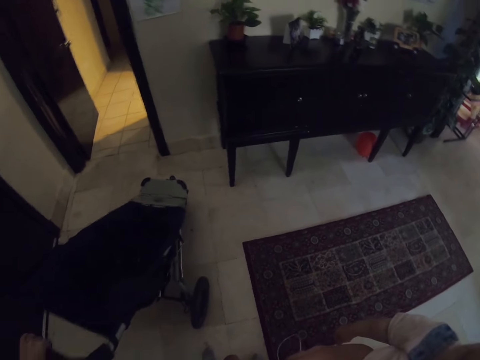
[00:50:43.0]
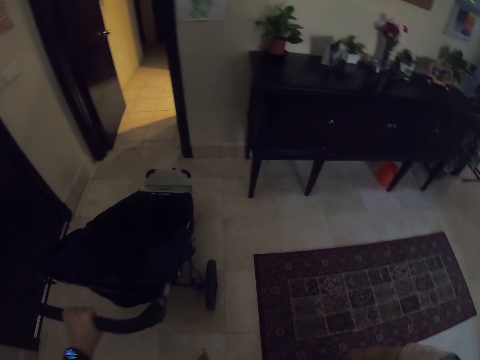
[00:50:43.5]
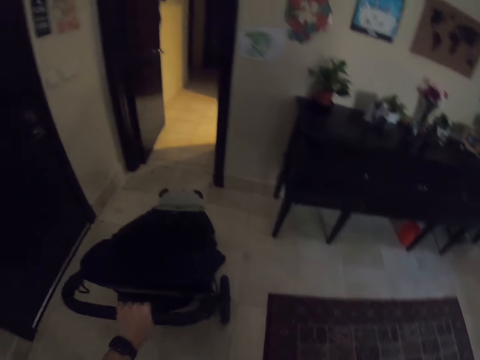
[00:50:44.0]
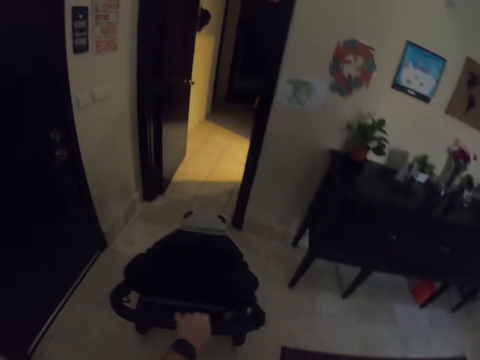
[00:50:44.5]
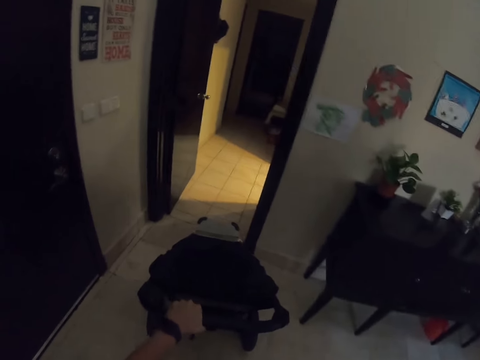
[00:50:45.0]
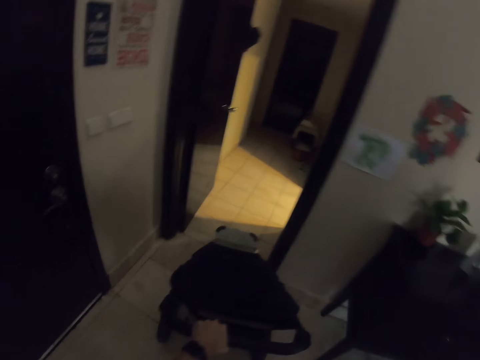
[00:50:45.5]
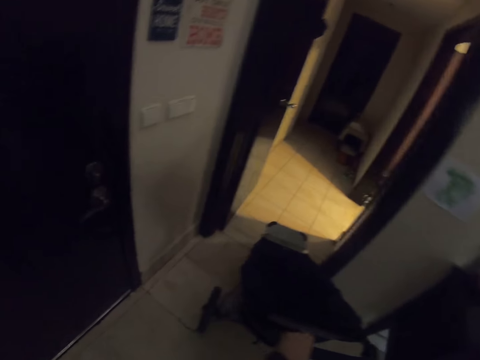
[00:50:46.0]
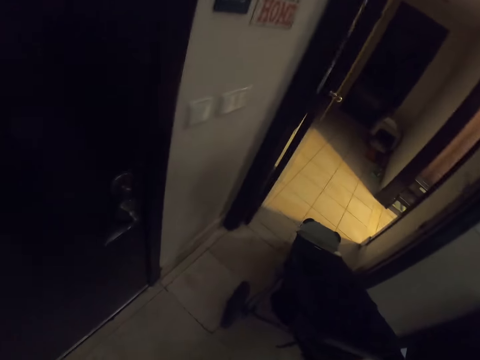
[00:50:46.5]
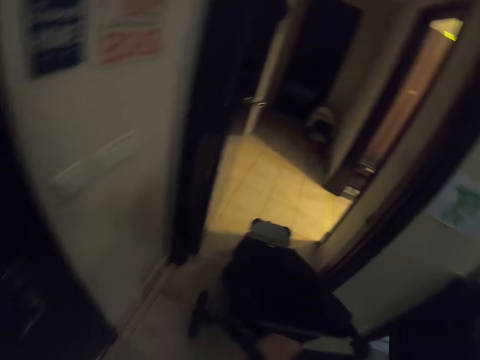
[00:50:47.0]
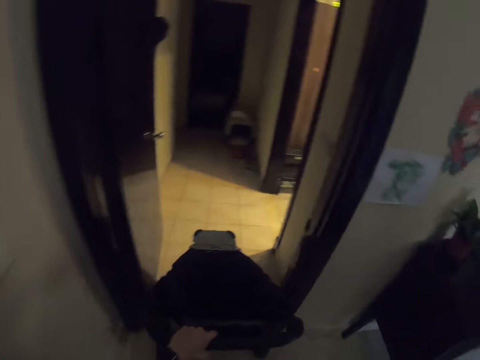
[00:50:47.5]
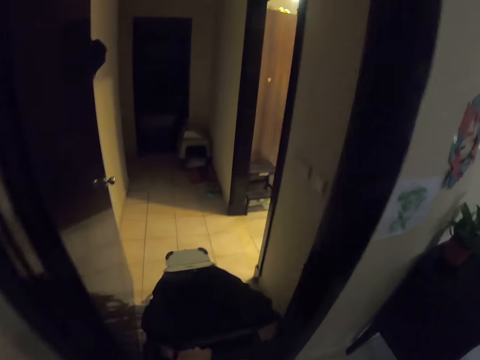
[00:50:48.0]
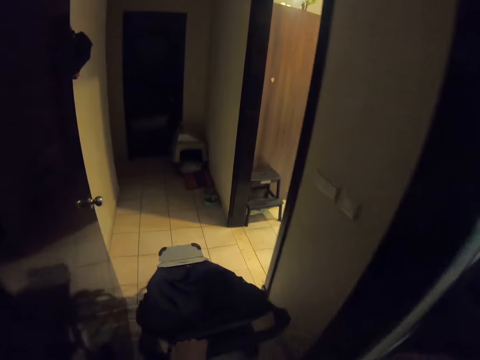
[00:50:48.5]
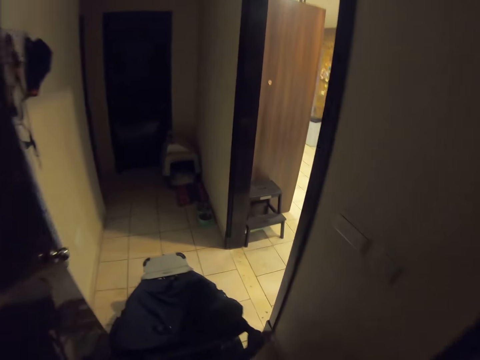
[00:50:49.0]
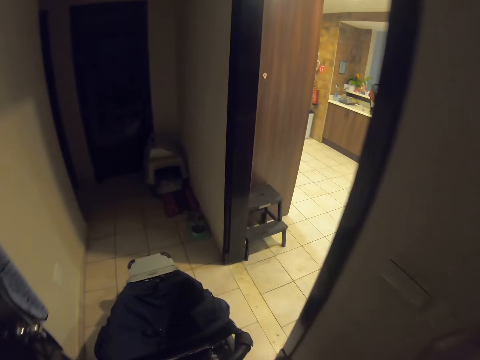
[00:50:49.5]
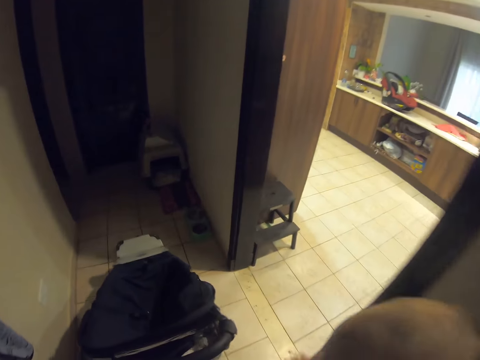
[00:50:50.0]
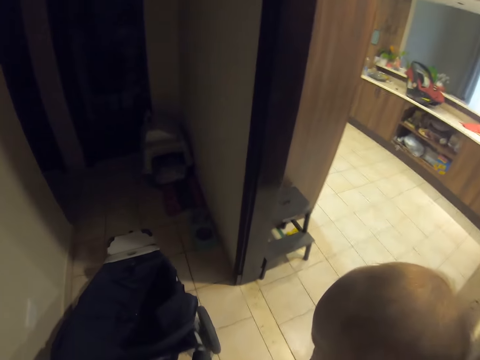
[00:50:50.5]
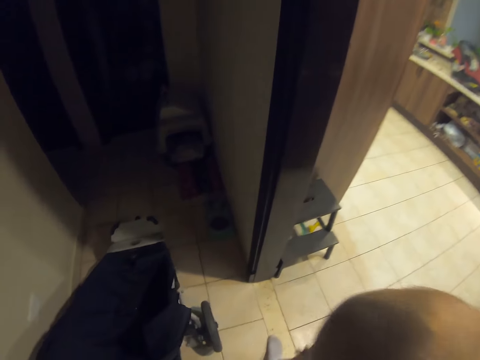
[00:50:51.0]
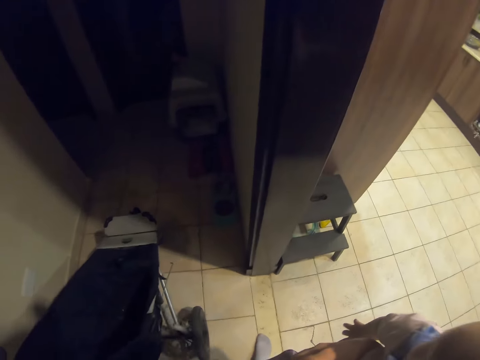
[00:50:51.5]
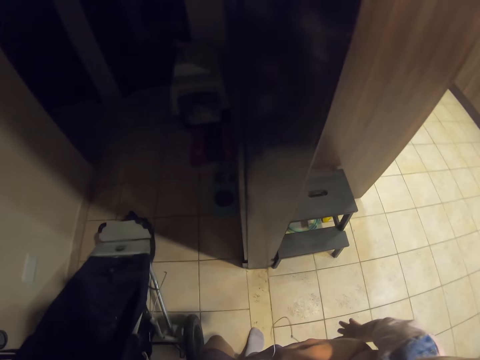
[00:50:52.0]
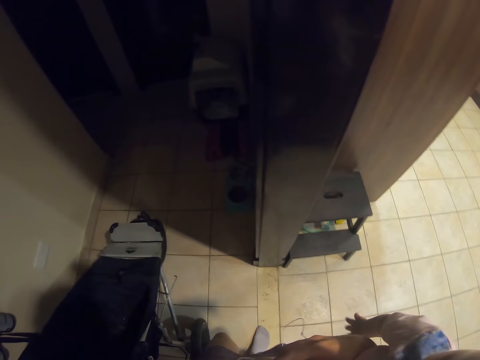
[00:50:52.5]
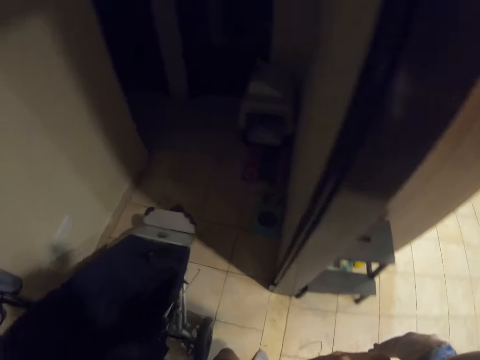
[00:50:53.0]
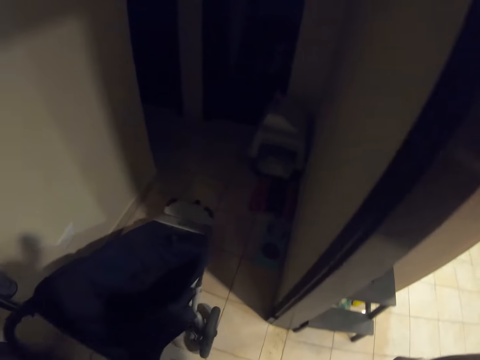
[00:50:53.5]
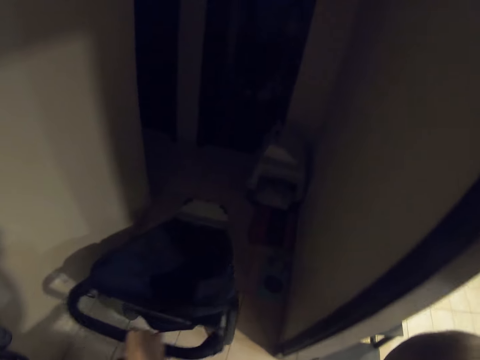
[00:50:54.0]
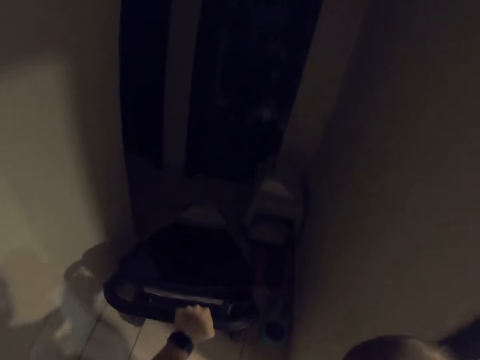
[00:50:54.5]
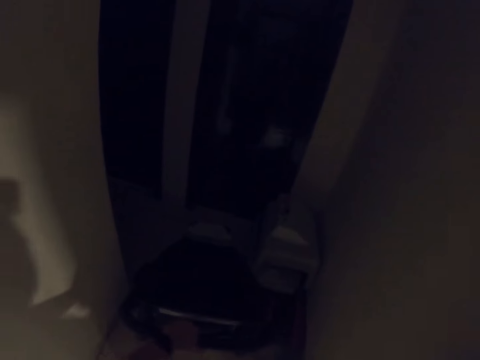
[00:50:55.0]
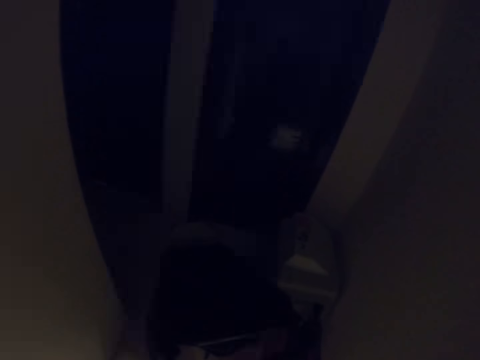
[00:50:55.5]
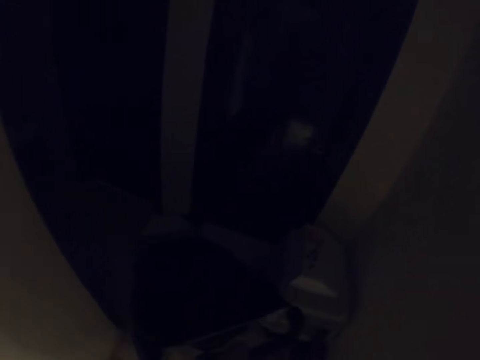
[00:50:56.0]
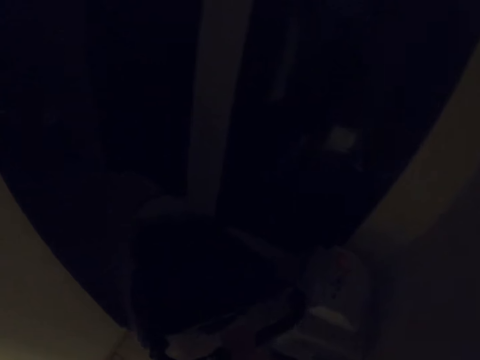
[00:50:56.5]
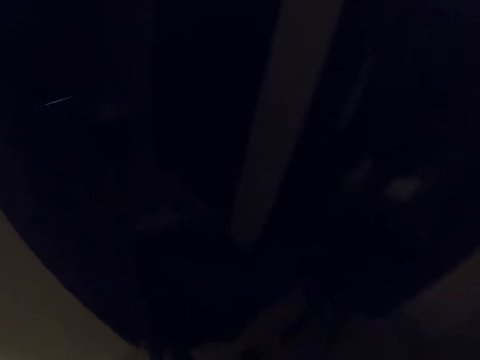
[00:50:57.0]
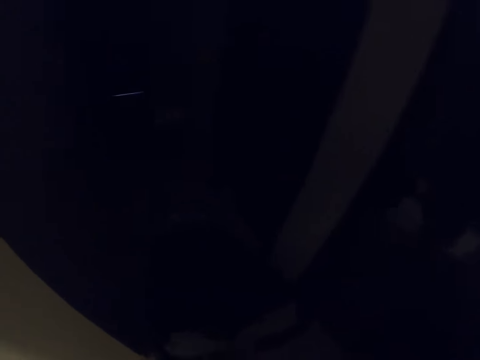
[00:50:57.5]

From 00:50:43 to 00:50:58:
The camera wearer pushes the baby stroller round the room.

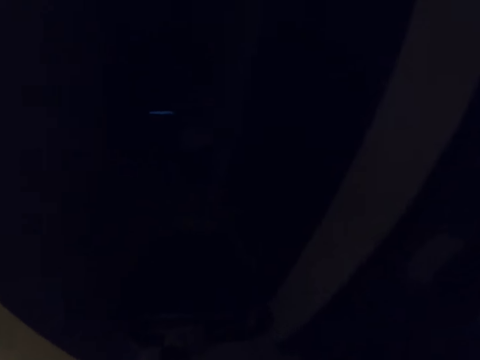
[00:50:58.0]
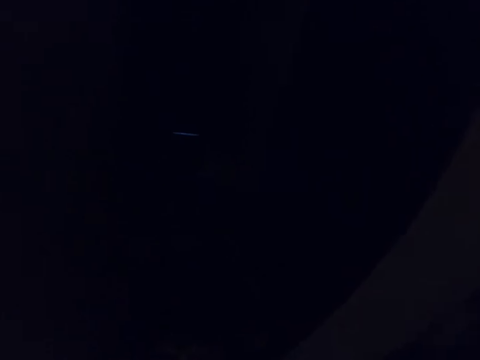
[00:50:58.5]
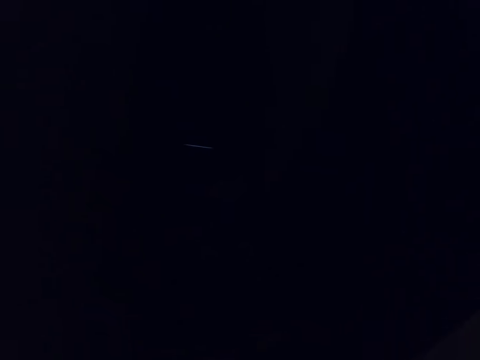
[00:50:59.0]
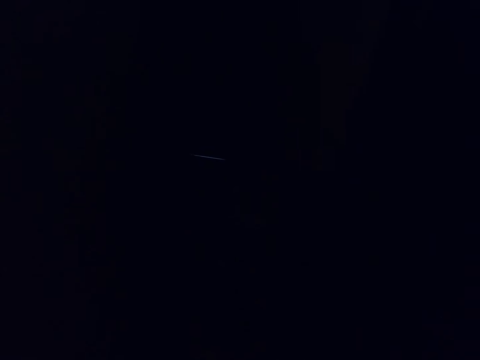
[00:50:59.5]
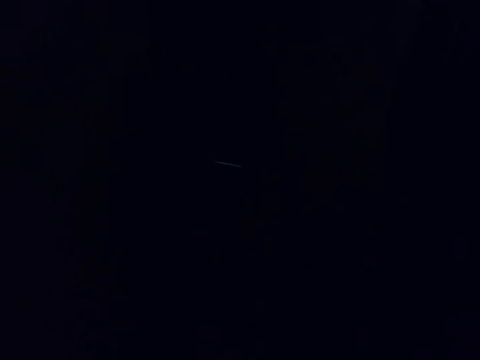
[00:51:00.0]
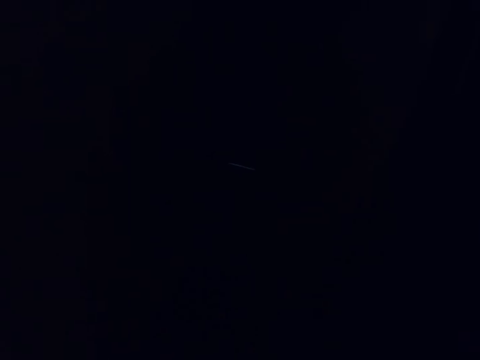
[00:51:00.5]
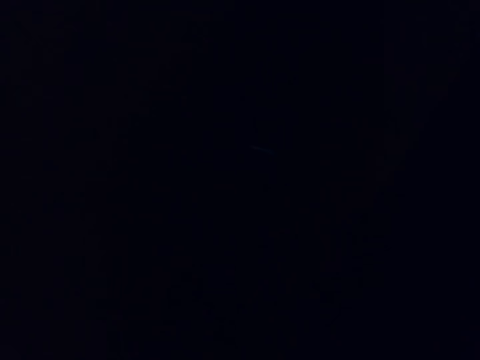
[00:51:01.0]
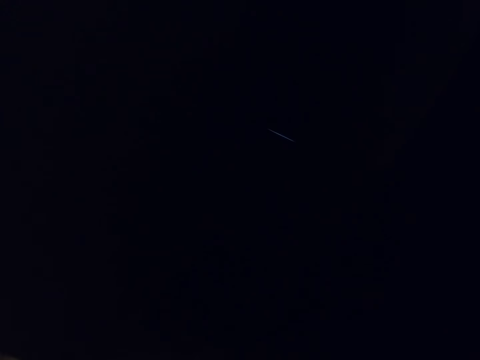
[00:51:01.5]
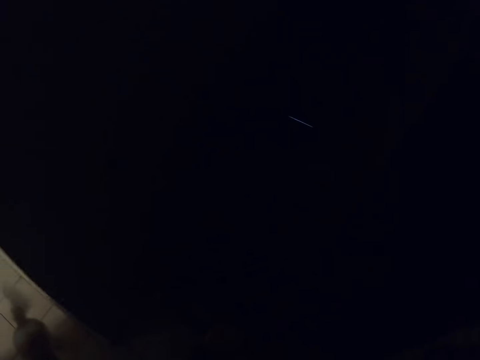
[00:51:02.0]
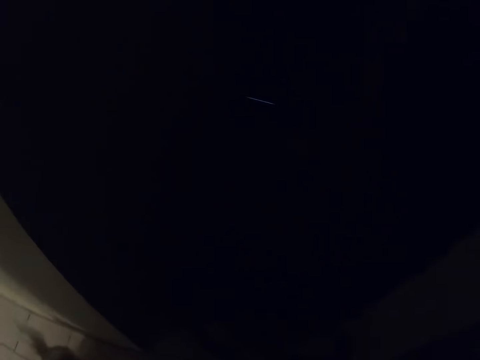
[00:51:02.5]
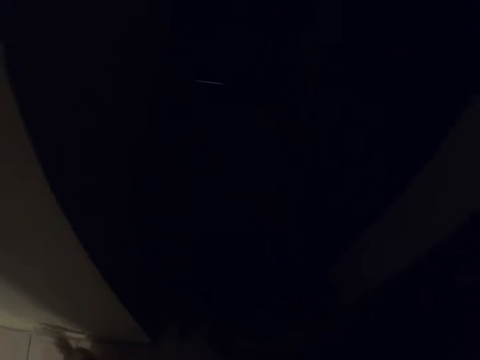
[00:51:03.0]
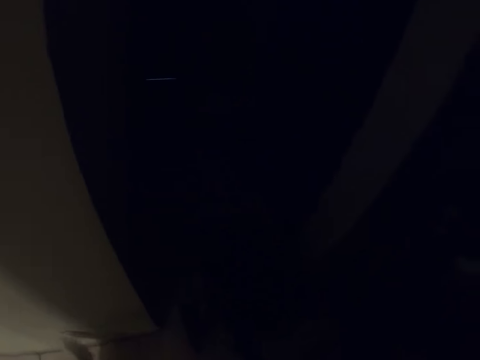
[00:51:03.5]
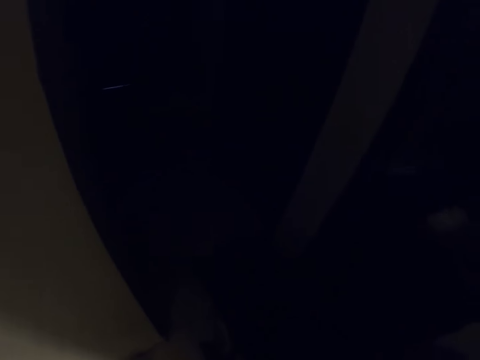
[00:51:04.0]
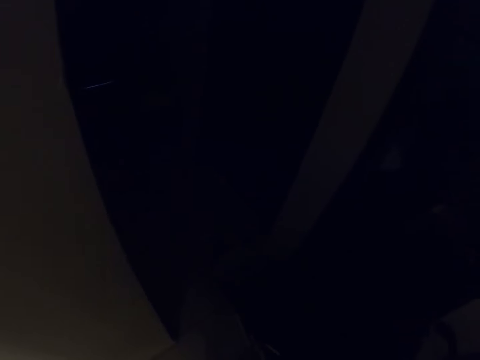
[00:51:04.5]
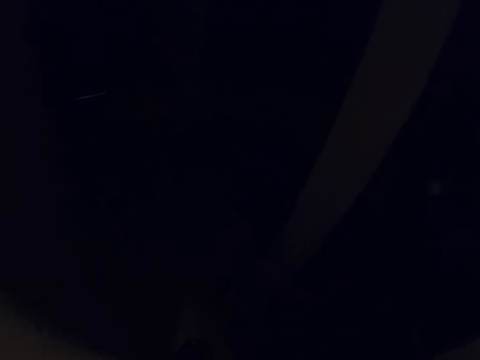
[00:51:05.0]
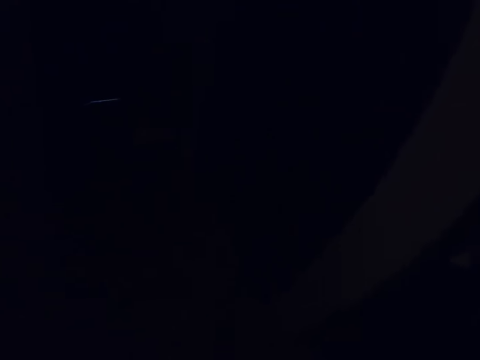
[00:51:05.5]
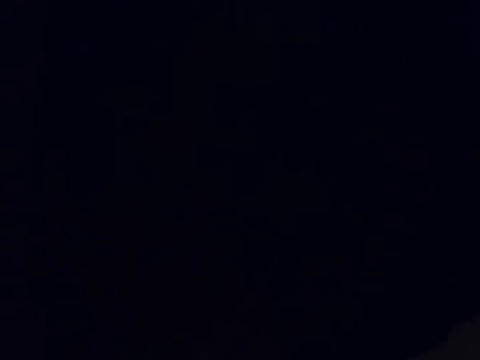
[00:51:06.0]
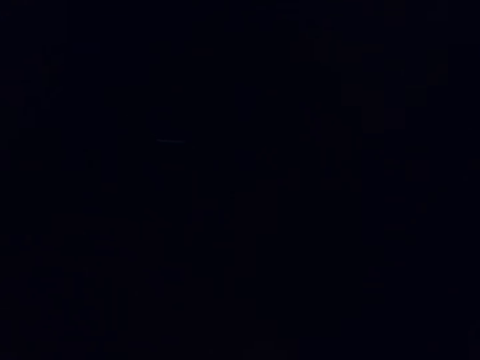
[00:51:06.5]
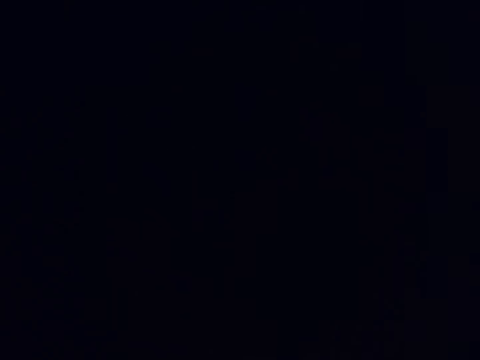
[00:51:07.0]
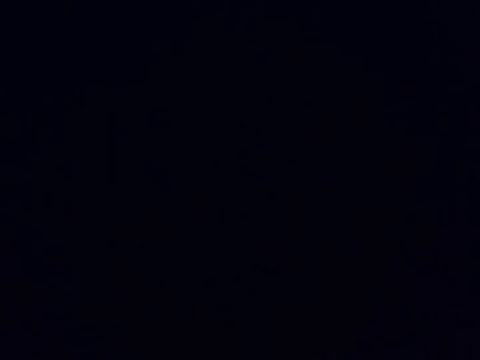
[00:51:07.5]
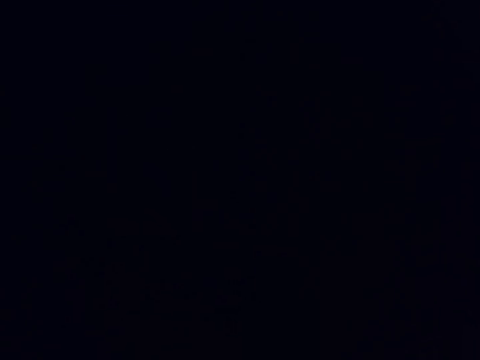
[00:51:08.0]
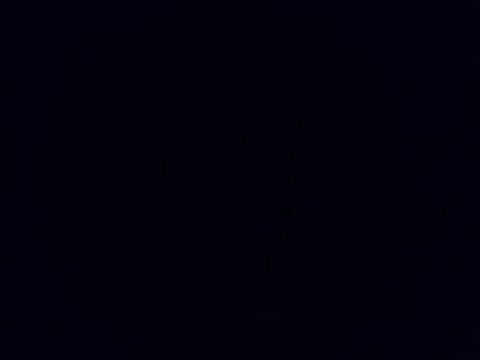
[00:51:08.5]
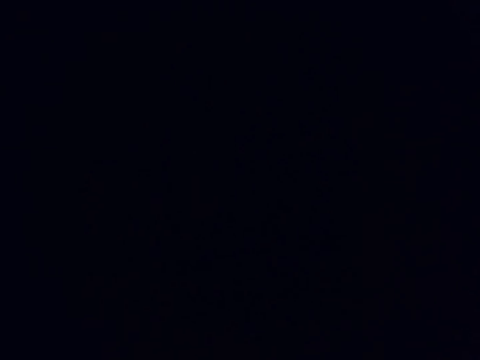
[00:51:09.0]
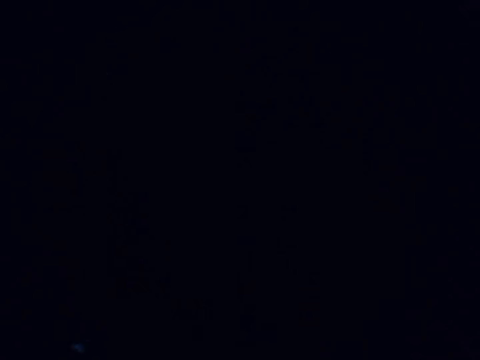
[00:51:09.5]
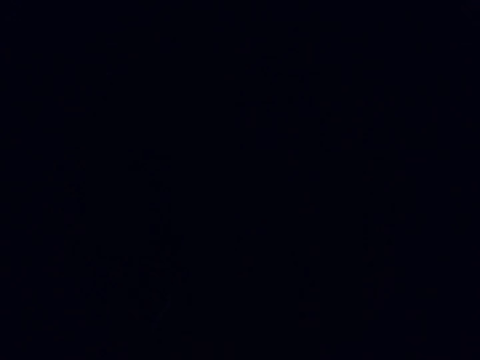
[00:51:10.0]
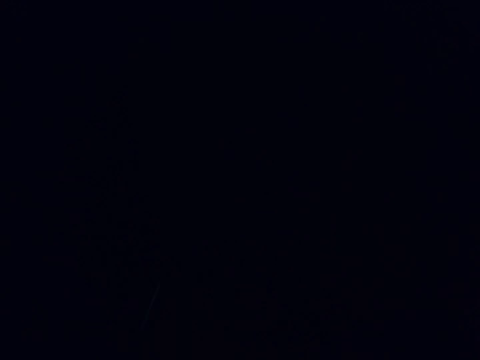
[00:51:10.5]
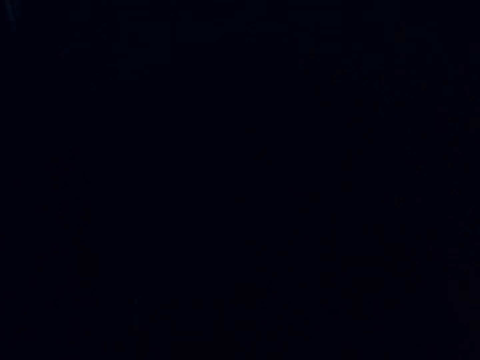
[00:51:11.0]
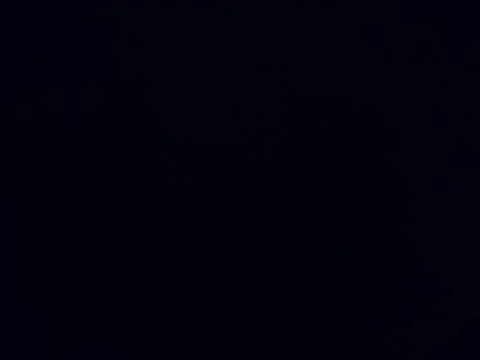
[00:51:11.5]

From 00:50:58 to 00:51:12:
The camera wearer opens a door.
